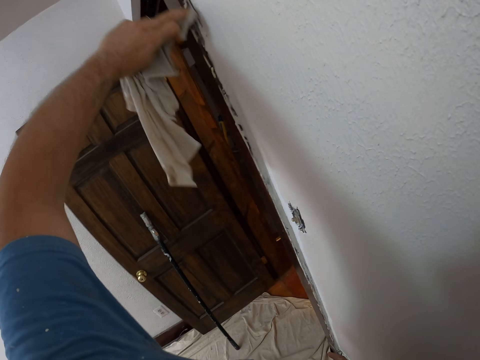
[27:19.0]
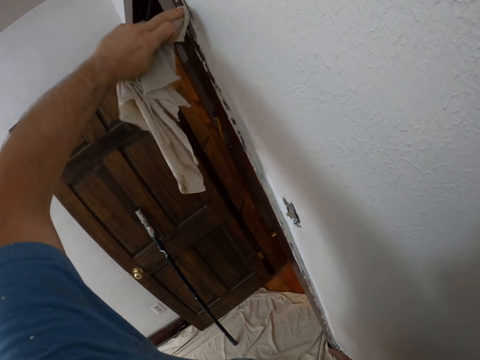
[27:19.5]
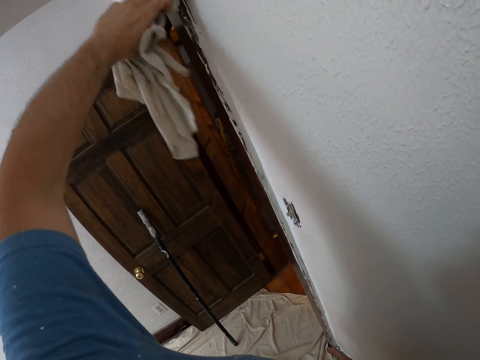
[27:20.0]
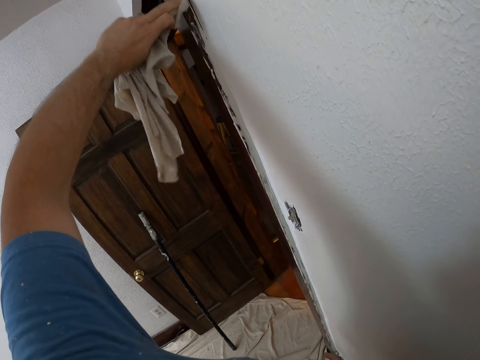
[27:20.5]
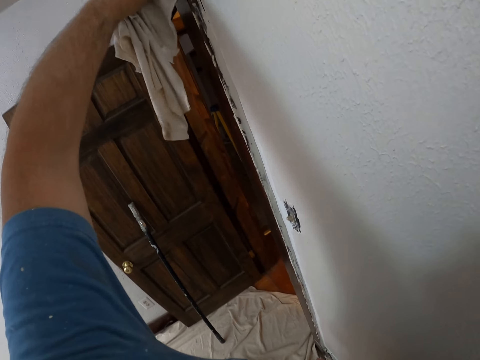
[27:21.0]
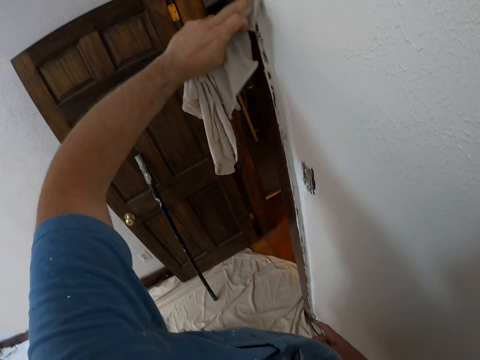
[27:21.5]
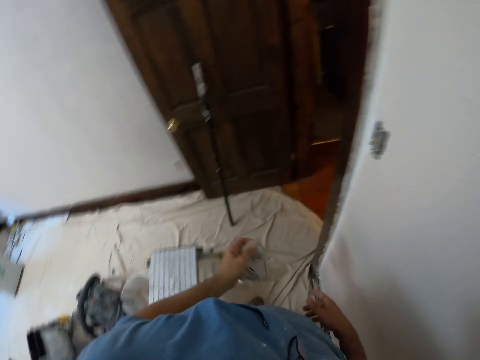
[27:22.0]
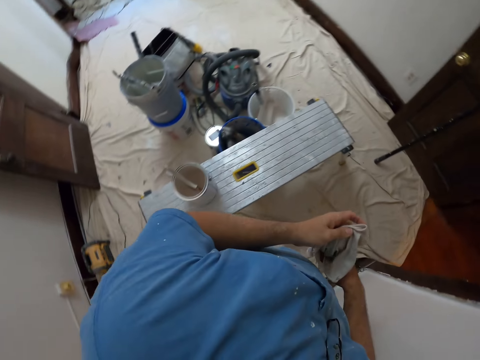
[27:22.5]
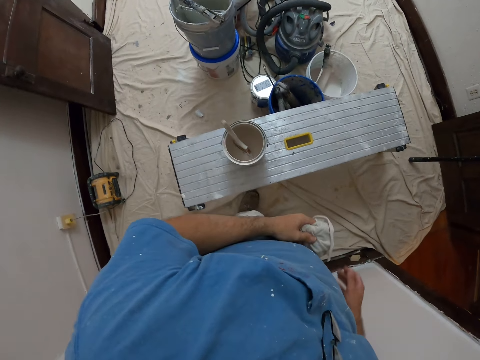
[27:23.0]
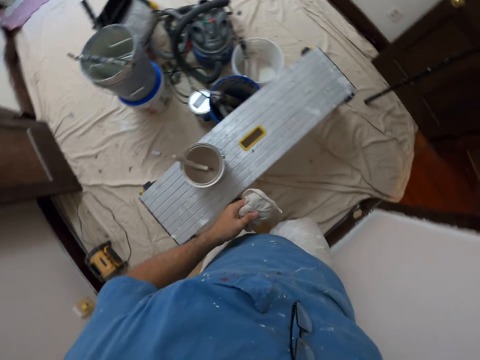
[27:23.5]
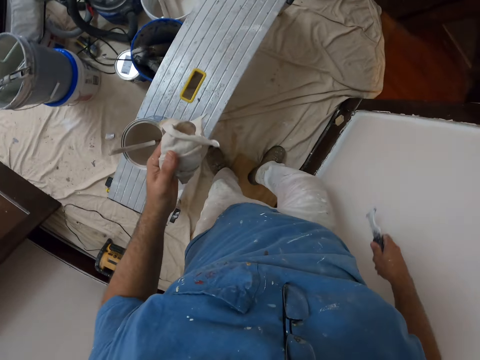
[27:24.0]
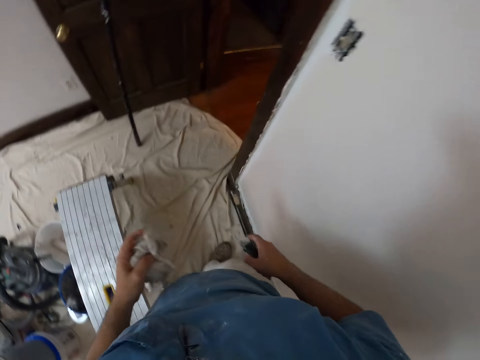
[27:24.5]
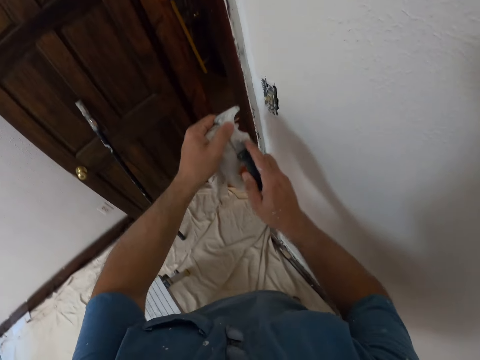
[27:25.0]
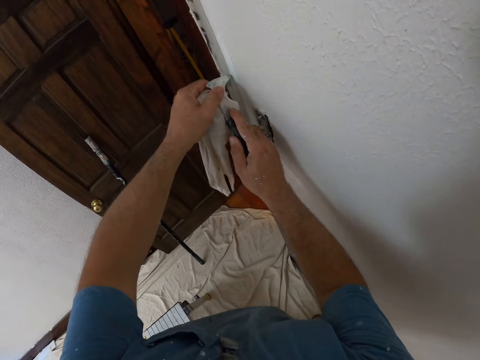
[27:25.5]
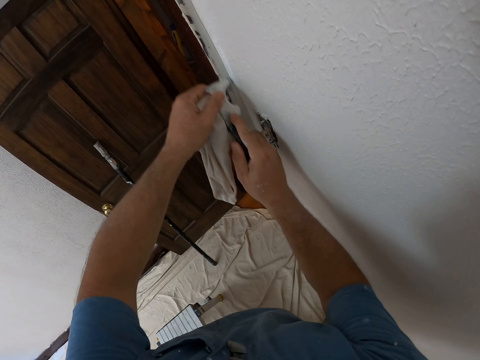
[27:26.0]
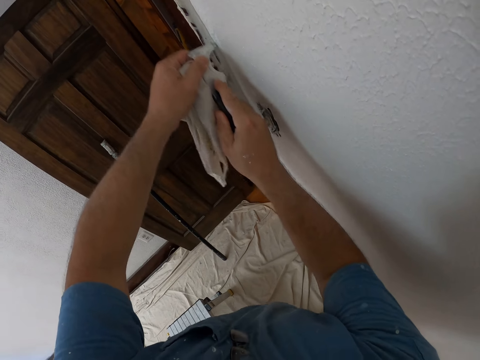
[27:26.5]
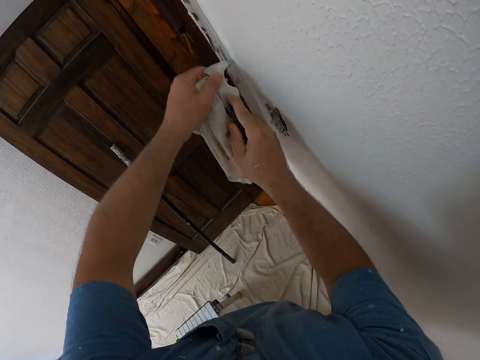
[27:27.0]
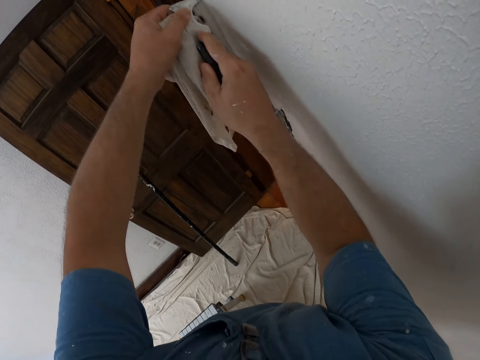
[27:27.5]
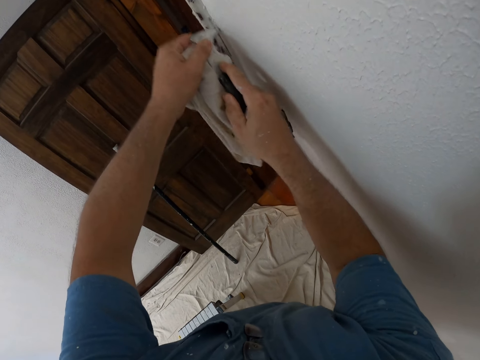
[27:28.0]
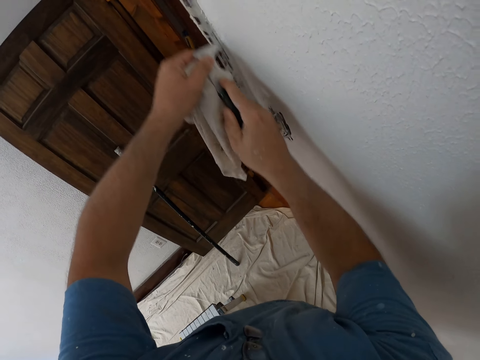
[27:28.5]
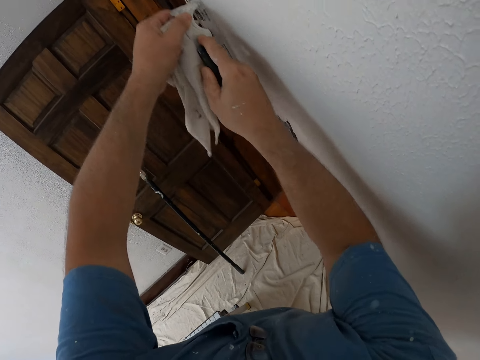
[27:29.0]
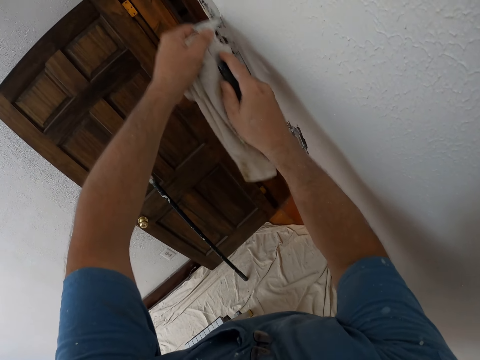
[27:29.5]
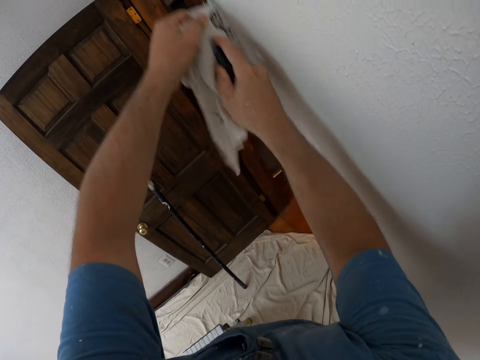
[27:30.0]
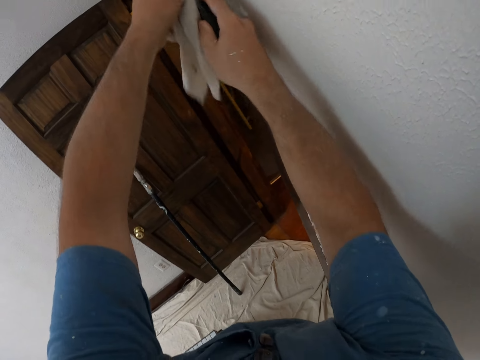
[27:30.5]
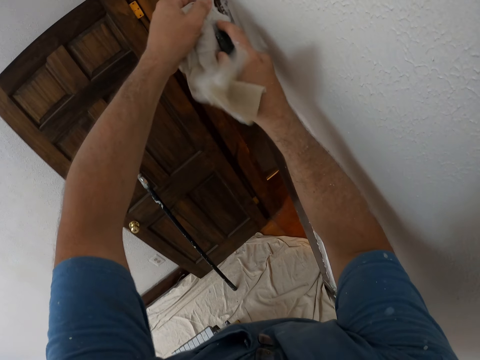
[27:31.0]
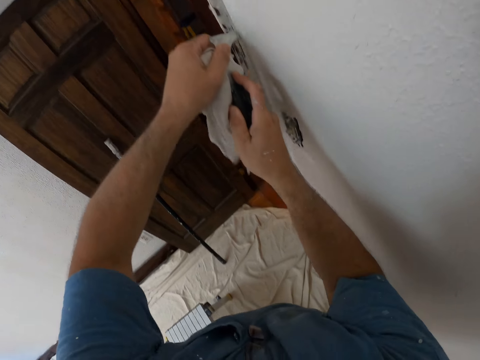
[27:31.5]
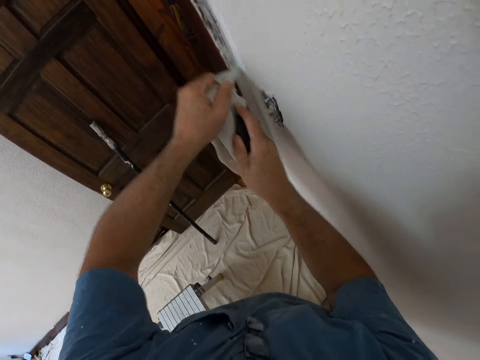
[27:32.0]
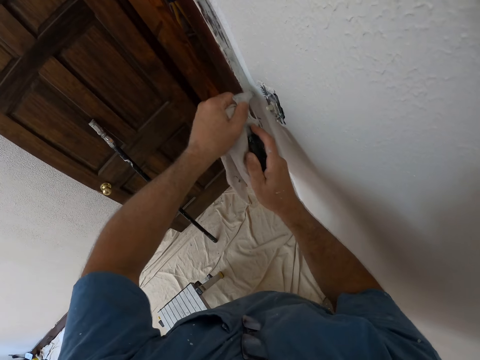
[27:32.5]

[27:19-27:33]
The camera wearer withdraws his hand from the door frame. He touches the cloth with the right hand. He adjusts the napkin in his hands. He brings out the paint scraper from his pocket. He attaches the cloth with the scraper. He scrapes the paints on the door casing with the paint scraper.

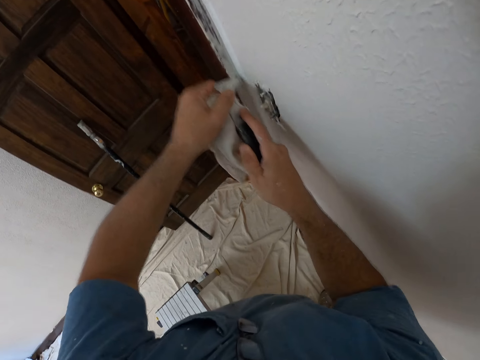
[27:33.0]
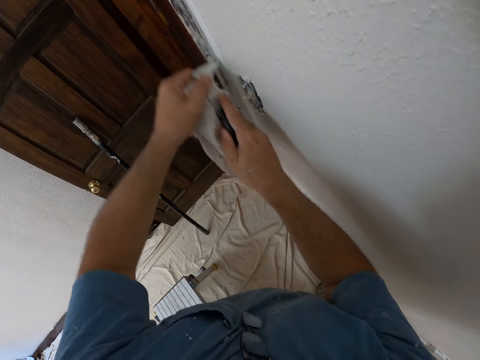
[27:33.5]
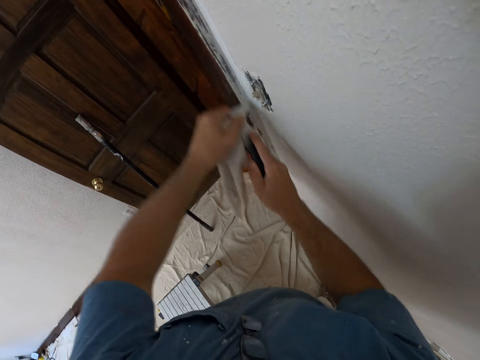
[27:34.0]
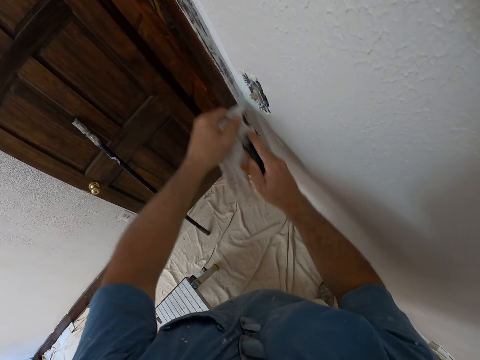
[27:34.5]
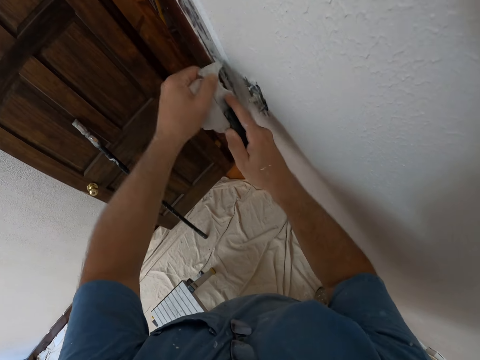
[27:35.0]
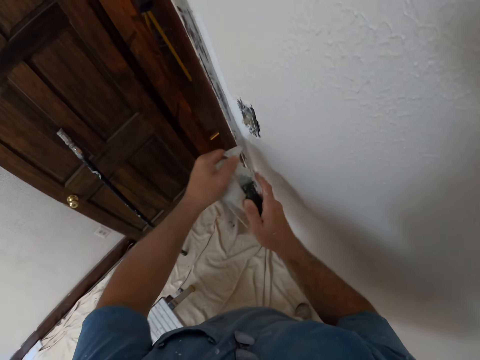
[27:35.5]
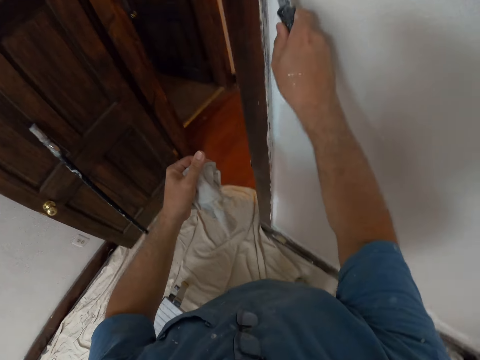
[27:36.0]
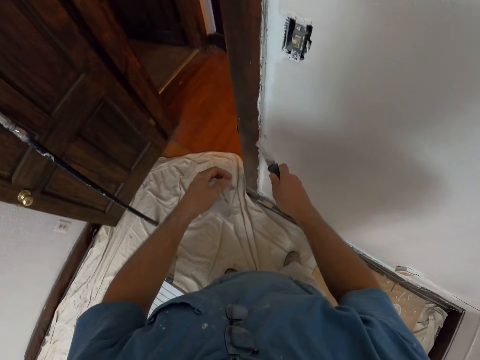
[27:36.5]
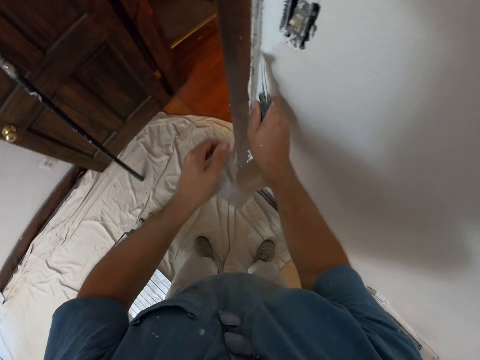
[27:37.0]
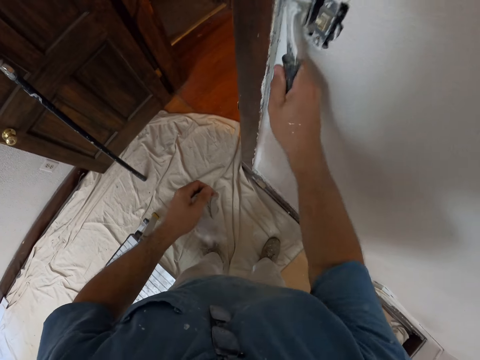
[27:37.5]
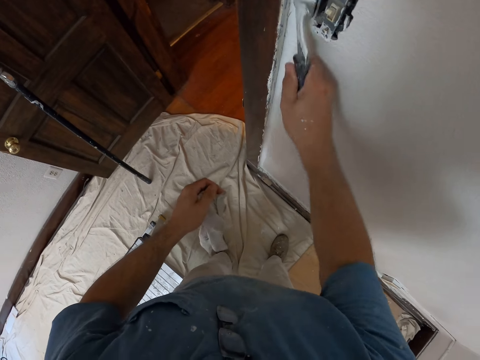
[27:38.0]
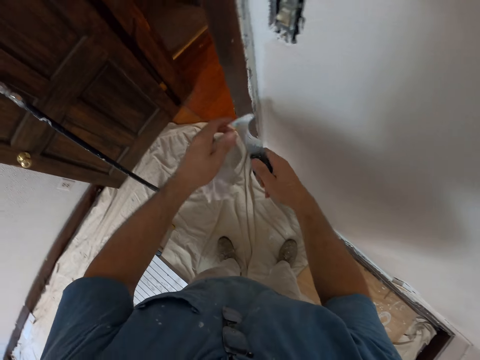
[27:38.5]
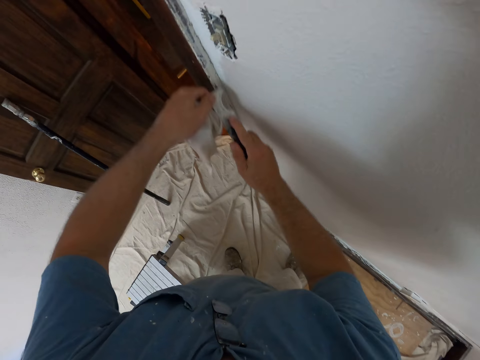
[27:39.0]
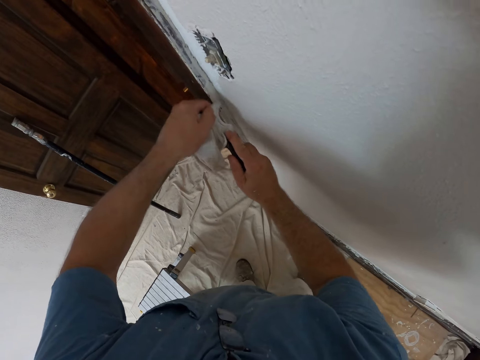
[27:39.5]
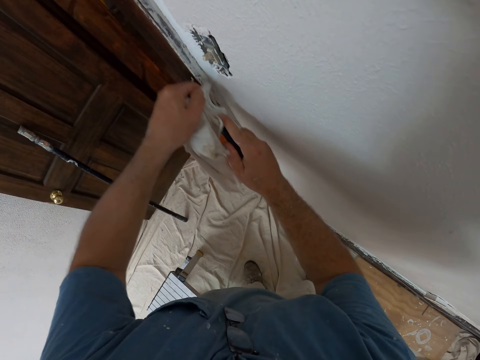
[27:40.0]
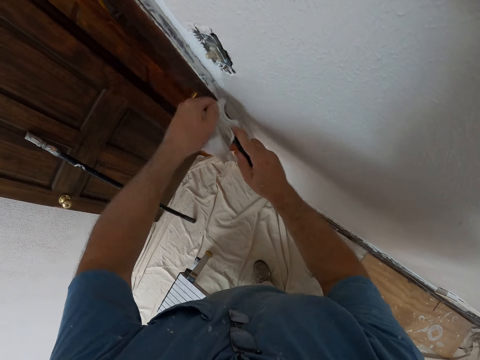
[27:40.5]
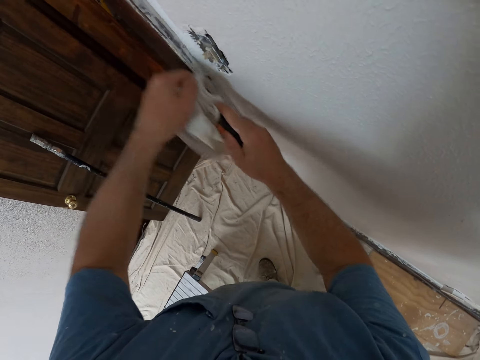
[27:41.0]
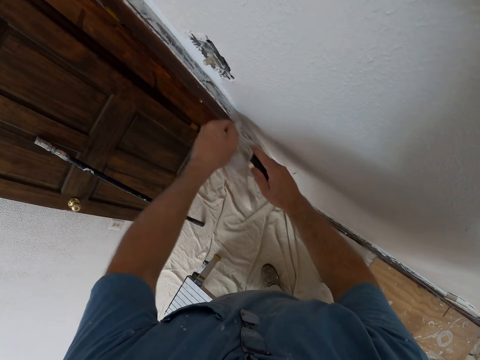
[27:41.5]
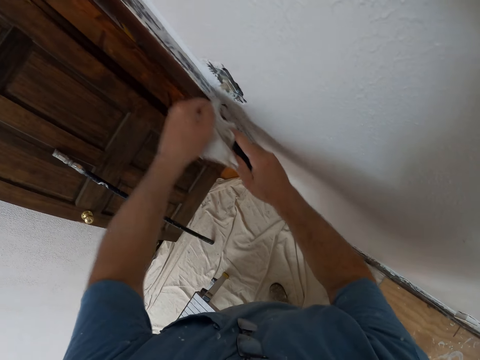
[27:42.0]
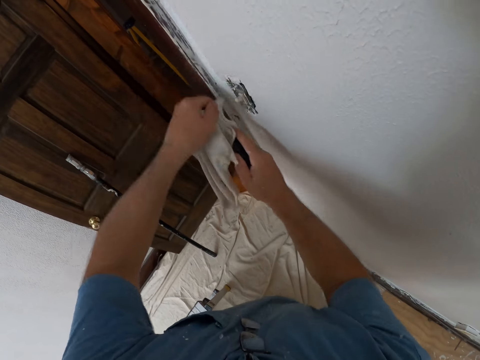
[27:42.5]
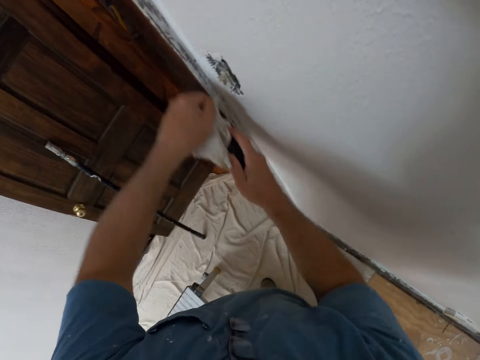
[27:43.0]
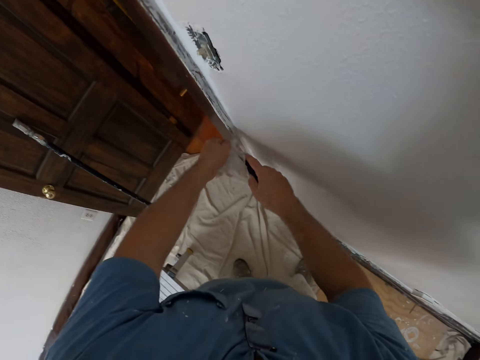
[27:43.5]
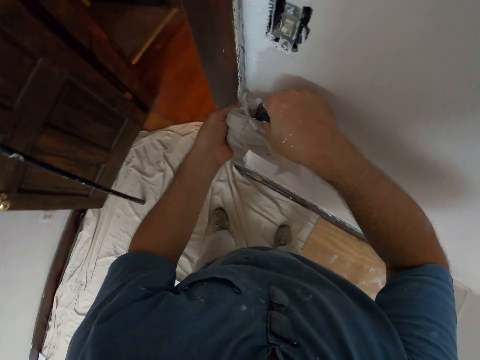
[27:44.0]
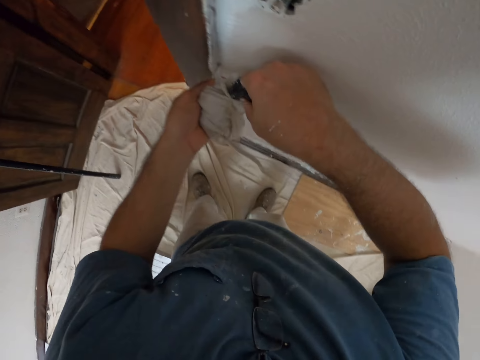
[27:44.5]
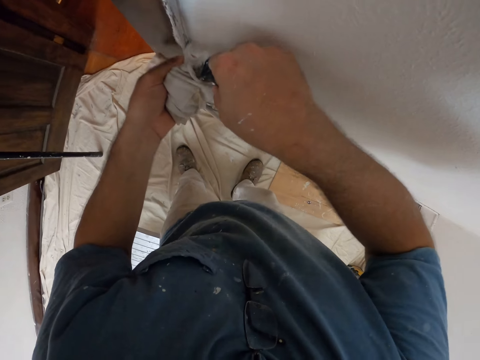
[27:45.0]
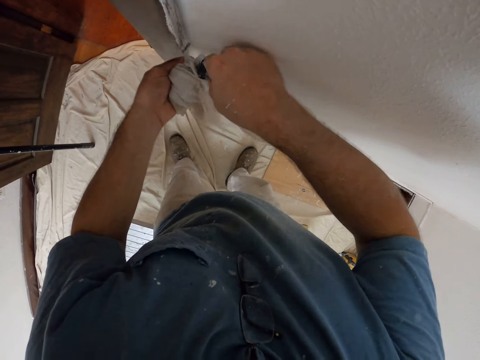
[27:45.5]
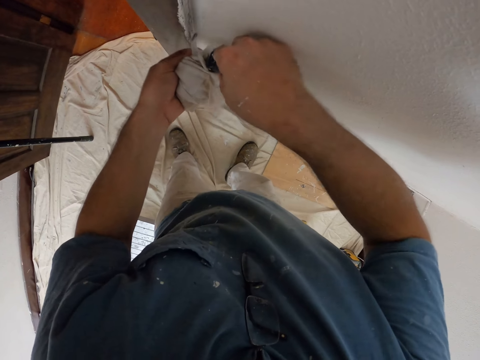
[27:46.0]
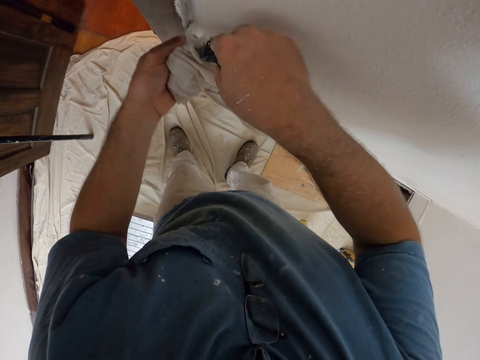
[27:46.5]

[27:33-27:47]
The camera wearer withdraws the left hand from the paint scraper. They scrape the door frame. They hold the scraper with both hands. They scrape the doorstep.
